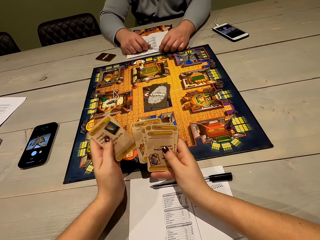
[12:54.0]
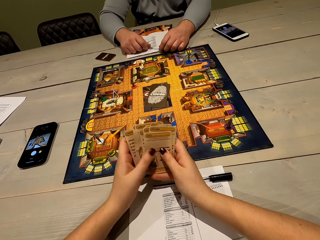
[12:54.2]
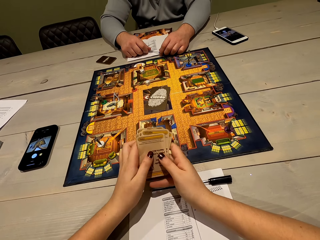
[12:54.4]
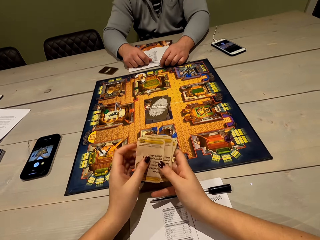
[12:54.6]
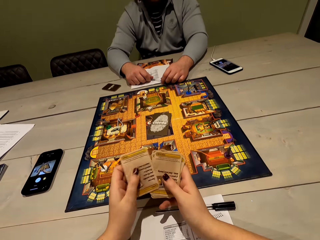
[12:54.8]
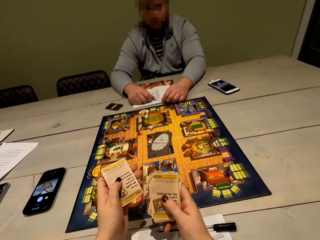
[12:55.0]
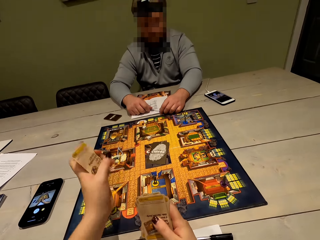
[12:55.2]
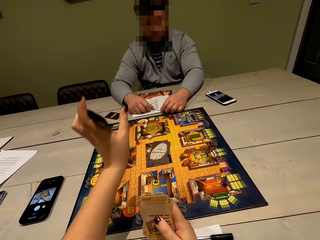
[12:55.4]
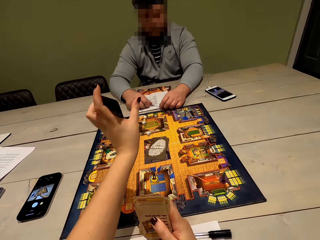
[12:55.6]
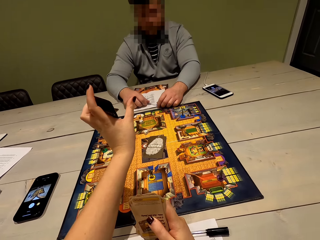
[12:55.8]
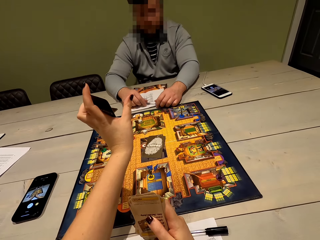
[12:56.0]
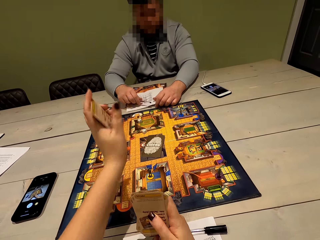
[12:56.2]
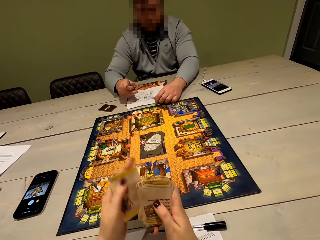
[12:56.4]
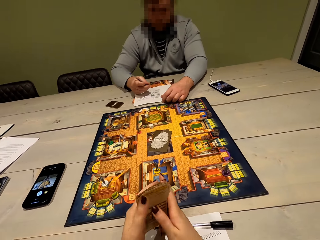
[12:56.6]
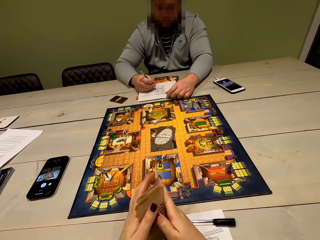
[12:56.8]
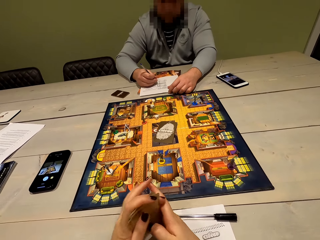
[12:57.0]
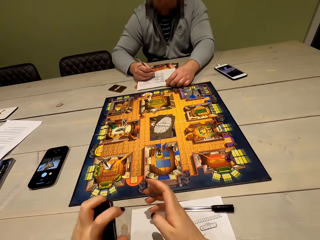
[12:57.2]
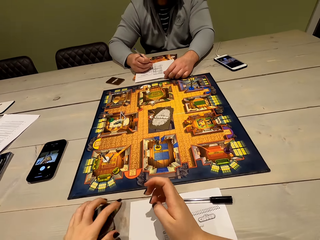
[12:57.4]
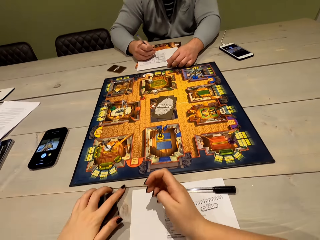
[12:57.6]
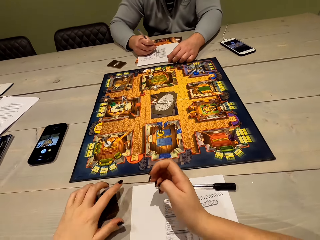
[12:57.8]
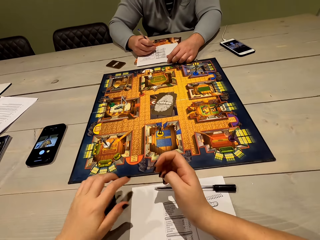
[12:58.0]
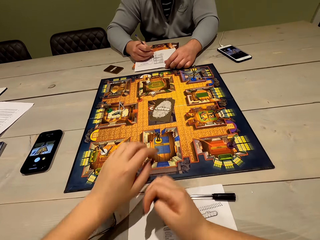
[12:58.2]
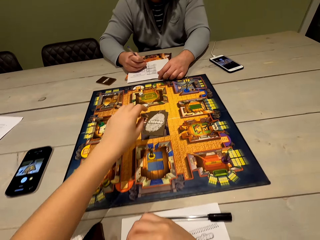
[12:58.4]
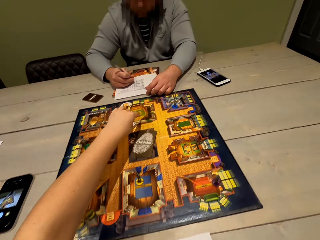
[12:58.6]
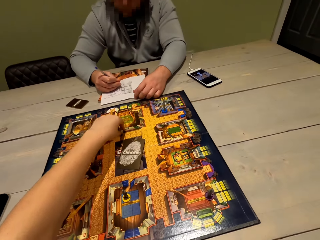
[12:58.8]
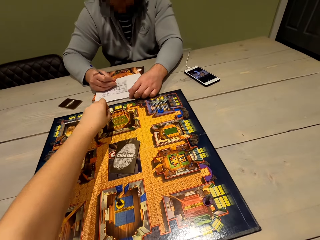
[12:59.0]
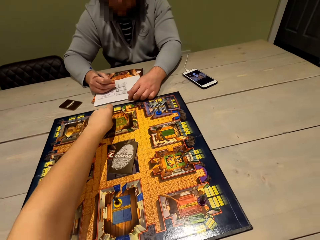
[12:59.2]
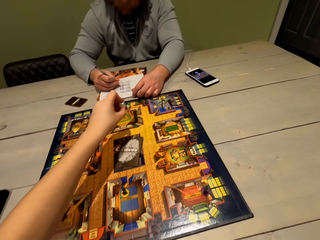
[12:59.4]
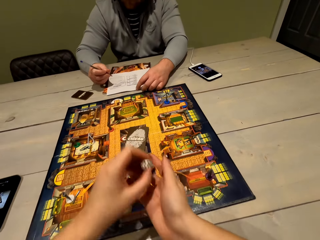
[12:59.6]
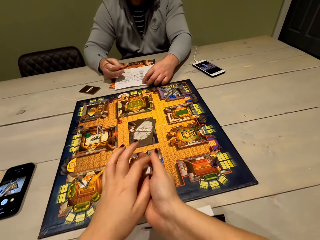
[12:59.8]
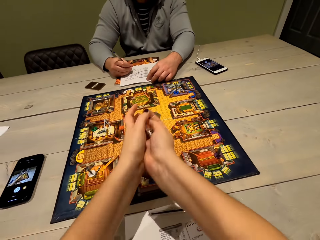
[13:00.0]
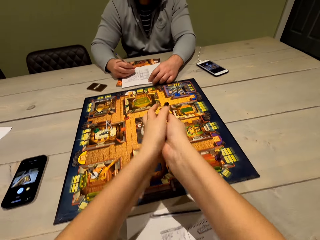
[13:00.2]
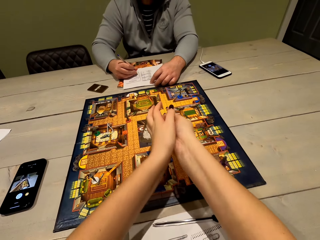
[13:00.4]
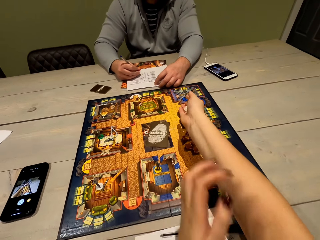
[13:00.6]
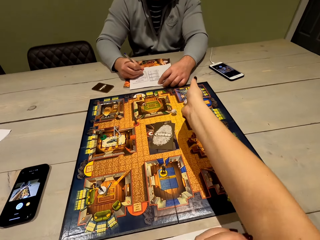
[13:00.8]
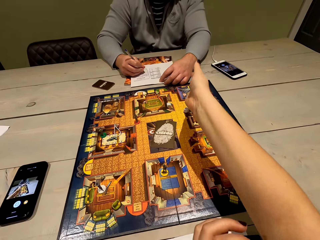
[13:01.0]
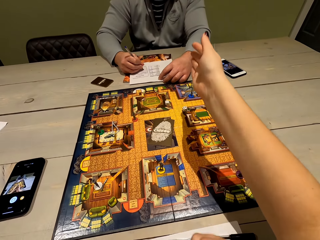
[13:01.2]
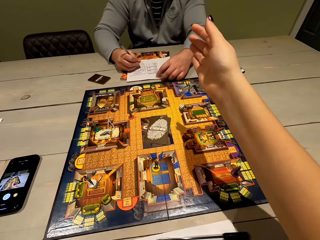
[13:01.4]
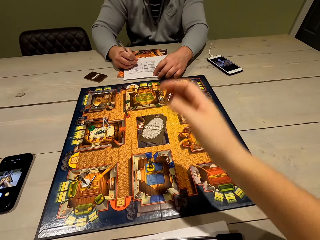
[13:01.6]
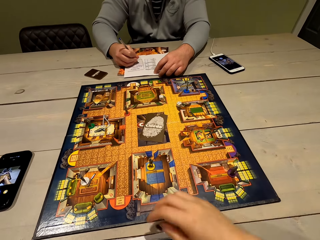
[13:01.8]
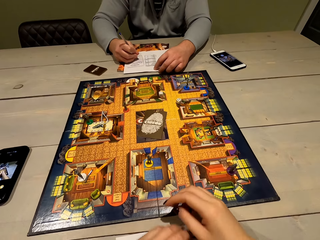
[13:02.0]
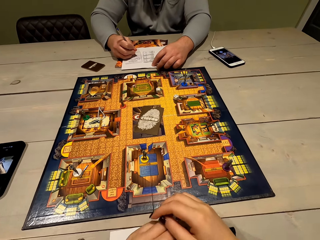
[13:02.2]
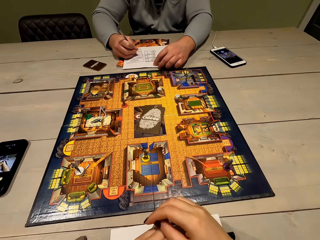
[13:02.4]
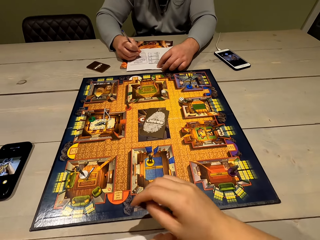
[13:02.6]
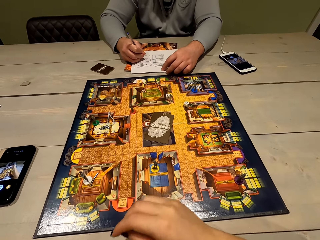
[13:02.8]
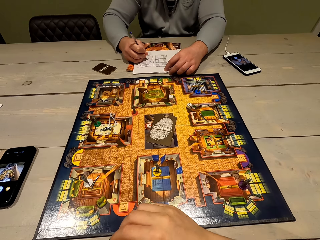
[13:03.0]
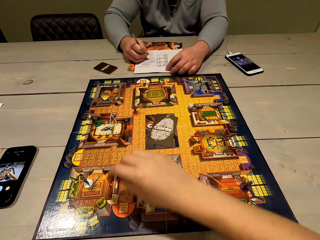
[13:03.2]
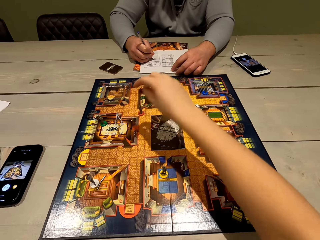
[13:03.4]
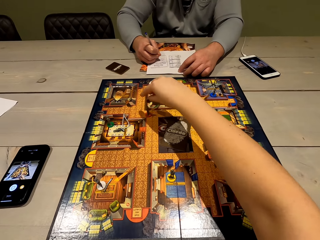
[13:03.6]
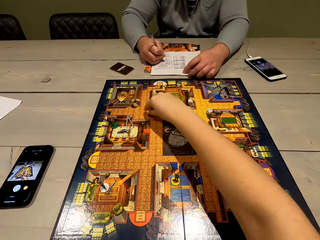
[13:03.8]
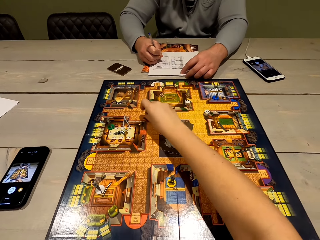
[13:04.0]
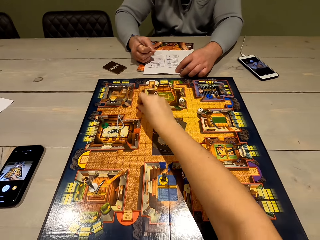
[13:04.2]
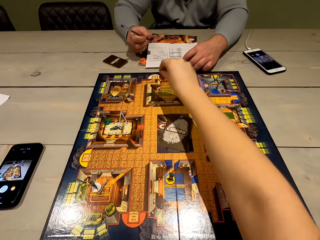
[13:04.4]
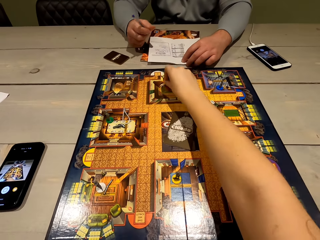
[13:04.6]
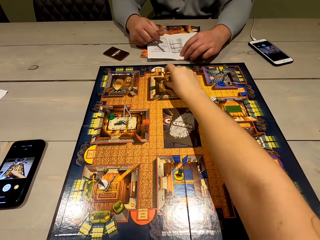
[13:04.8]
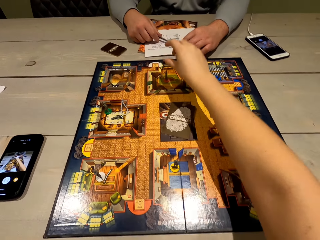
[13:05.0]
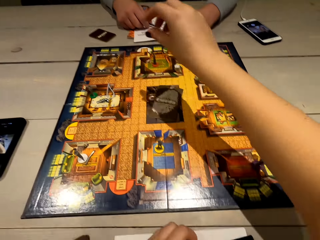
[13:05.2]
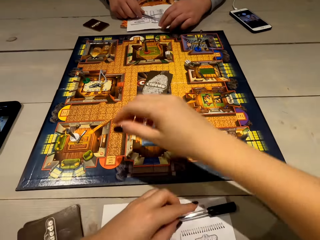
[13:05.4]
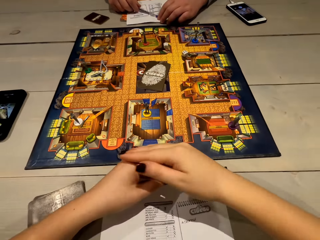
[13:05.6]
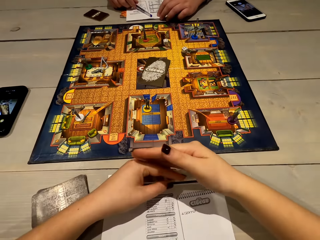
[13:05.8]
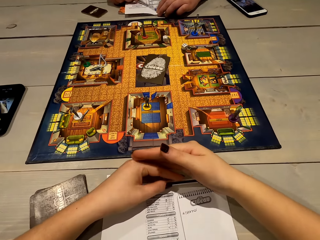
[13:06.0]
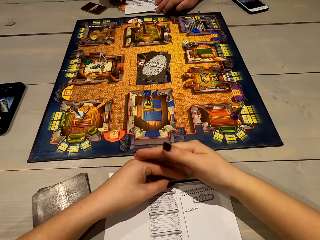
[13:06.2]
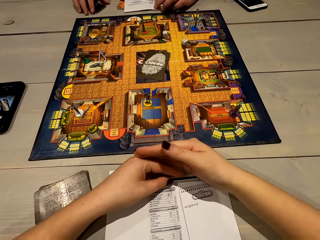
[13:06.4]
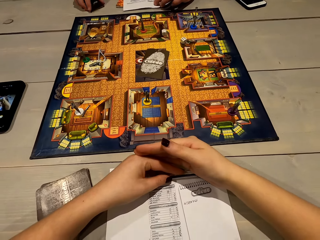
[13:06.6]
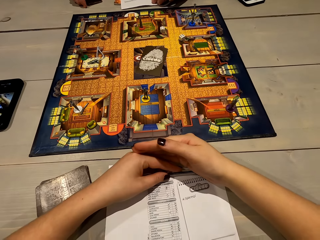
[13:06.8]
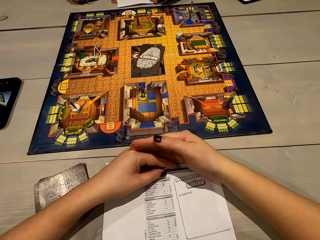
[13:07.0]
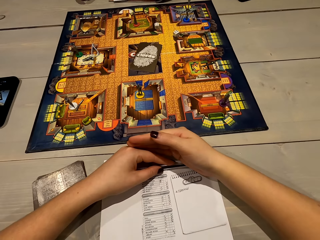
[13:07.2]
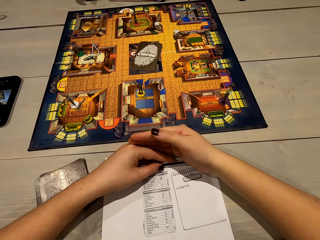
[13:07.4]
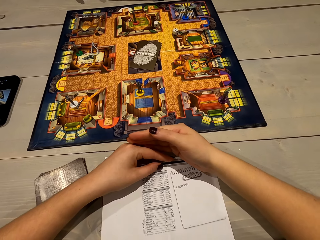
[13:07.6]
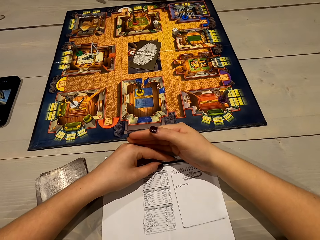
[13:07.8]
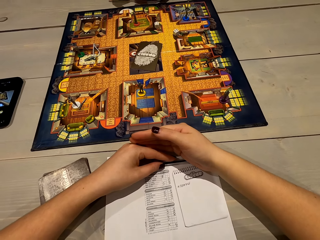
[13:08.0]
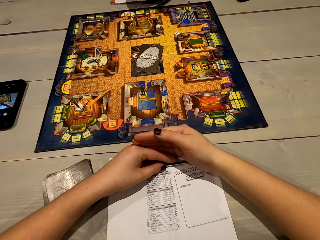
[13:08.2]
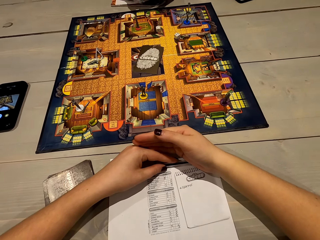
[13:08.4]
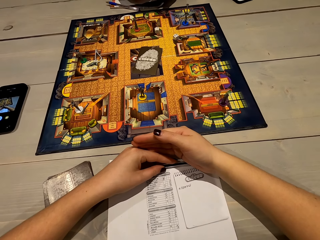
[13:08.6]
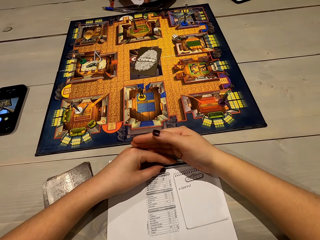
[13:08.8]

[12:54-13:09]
The camera wearer shows the man the card. The man writes on the paper. The camera wearer places the cards on the table. They play the game. They toss the dice. The man writes on the paper. The camera wearer plays the game. They move the poker chip. The man looks at the phone.

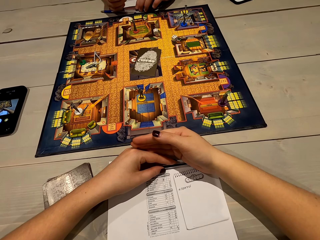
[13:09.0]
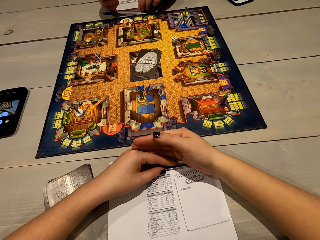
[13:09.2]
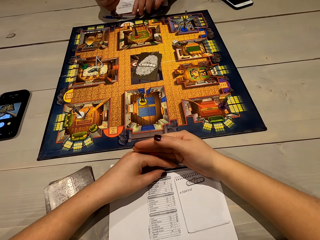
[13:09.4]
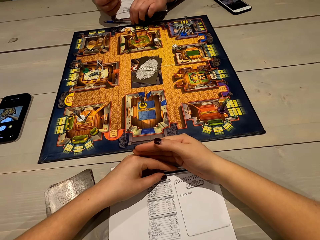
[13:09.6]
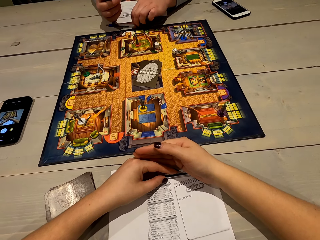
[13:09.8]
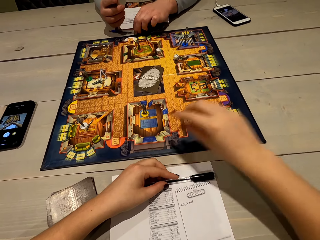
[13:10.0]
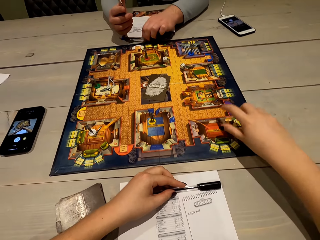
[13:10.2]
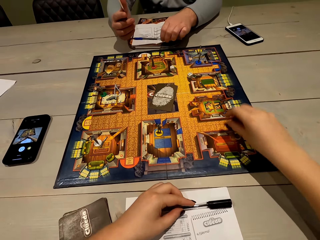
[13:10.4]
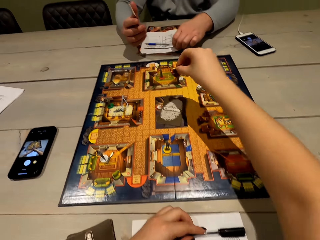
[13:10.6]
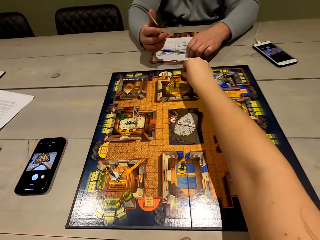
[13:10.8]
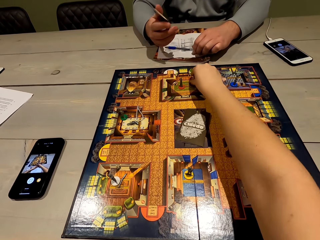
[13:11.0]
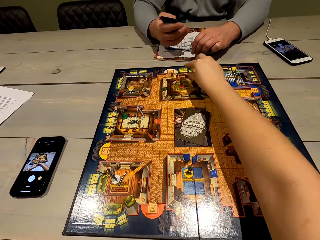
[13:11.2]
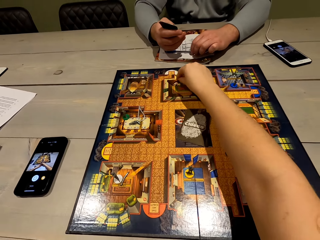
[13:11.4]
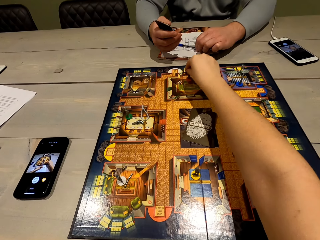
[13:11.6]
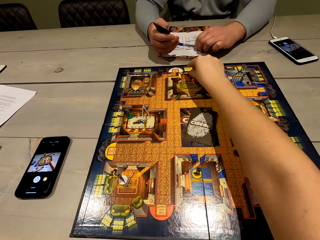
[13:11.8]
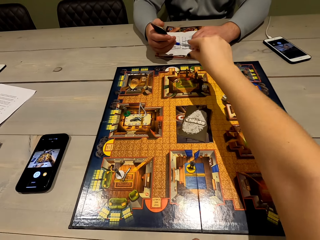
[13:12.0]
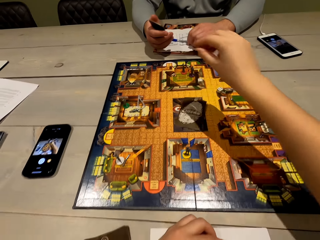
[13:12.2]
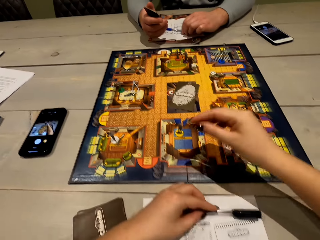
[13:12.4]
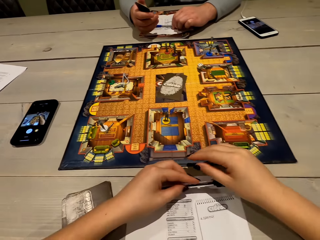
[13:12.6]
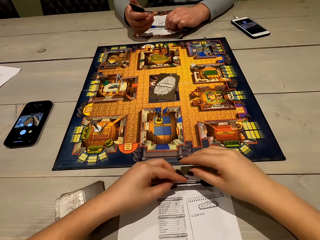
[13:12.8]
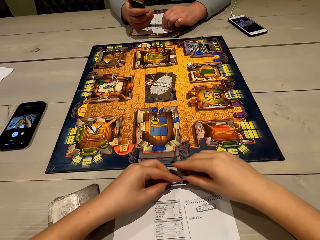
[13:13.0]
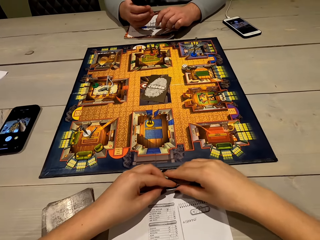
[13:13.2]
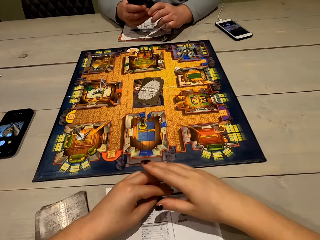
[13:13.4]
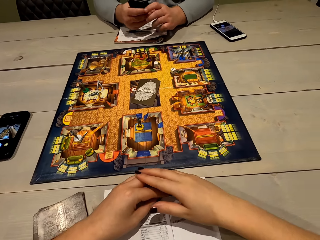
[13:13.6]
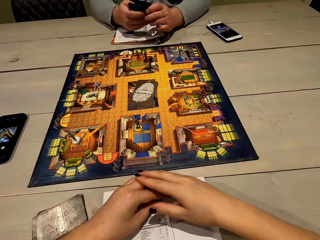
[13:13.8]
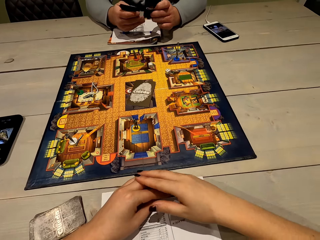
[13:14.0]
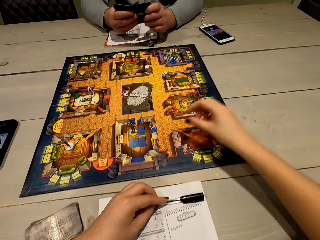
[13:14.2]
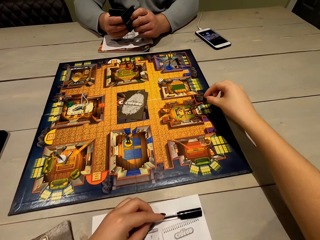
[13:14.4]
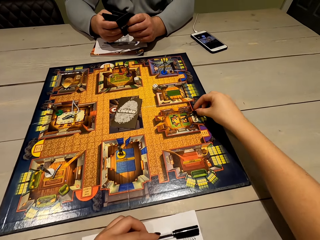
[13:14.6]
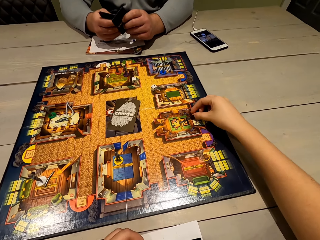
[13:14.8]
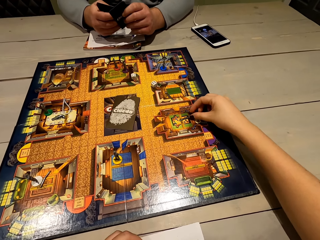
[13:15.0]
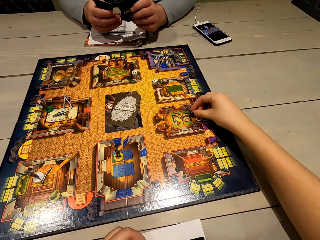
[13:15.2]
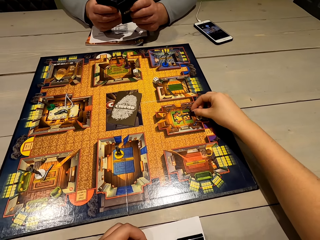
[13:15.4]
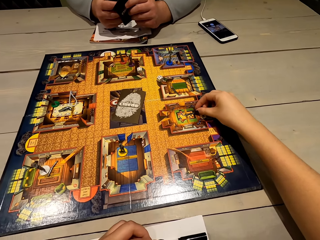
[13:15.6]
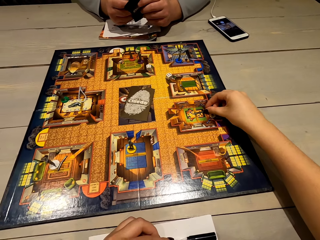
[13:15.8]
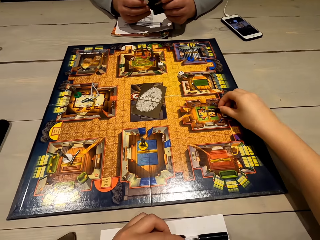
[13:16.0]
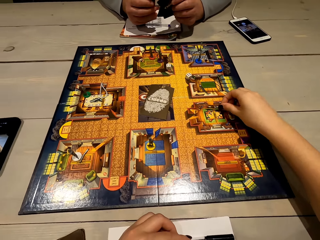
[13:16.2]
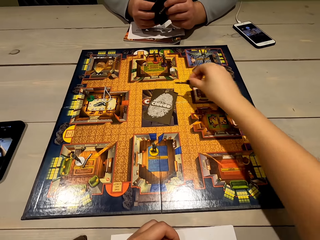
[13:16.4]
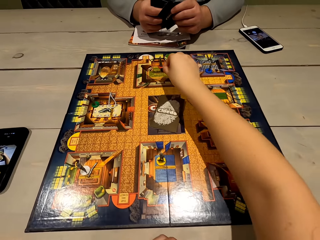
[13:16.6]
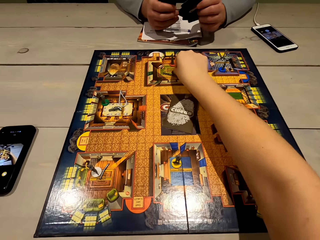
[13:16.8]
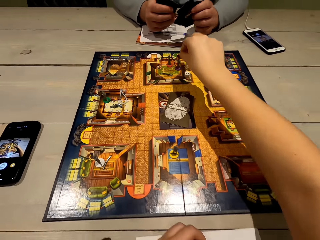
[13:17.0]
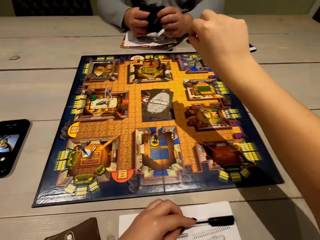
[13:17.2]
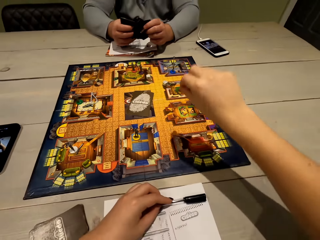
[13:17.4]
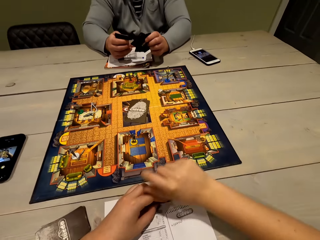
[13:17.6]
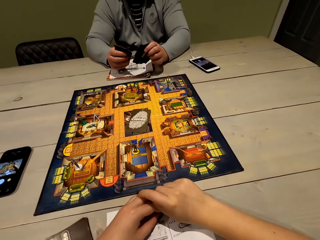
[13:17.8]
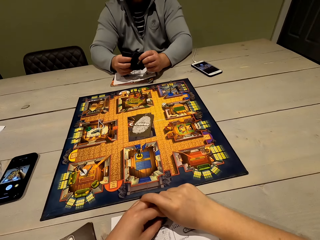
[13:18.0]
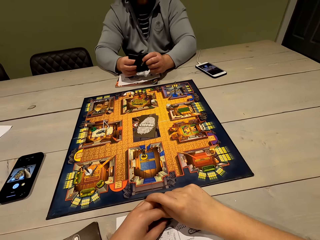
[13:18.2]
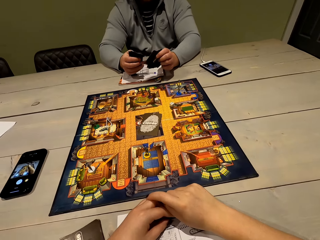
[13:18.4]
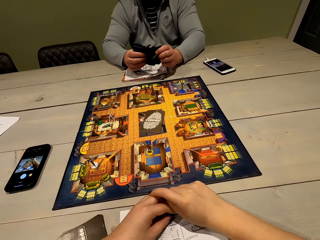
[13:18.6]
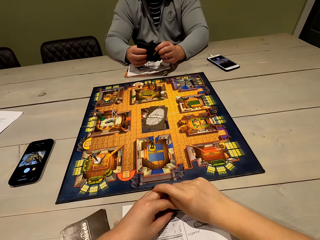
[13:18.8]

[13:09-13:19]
The camera wearer plays the game. The man looks at the cards. The man shuffles the cards.
